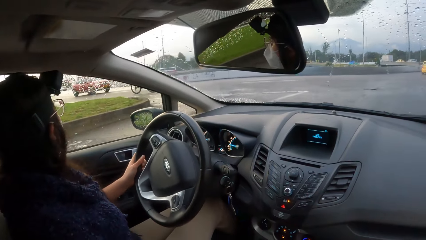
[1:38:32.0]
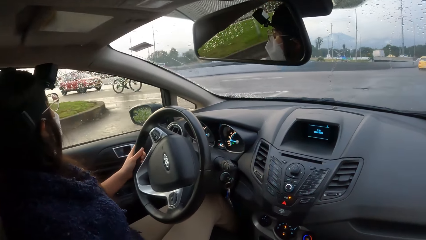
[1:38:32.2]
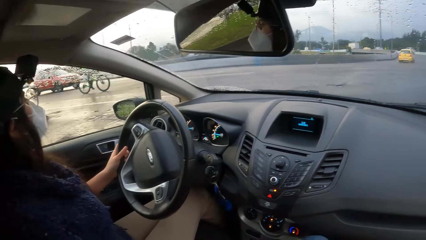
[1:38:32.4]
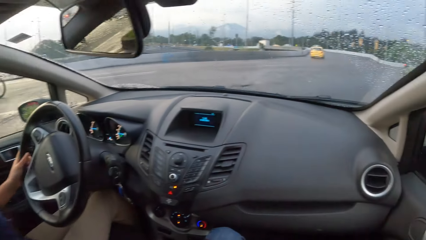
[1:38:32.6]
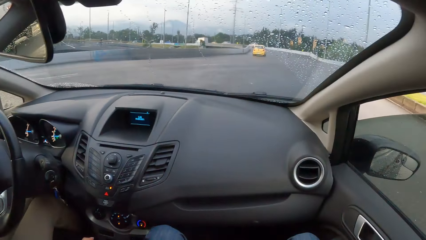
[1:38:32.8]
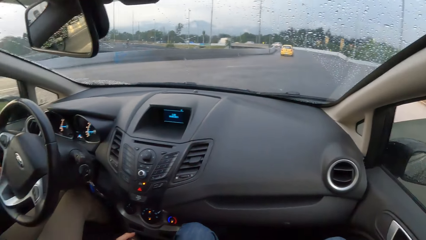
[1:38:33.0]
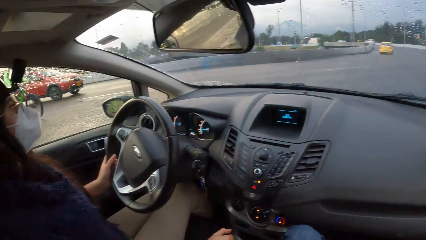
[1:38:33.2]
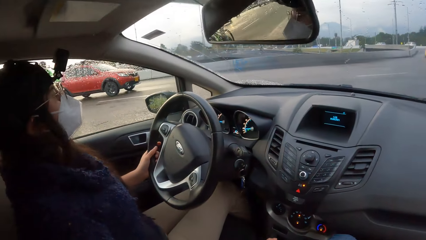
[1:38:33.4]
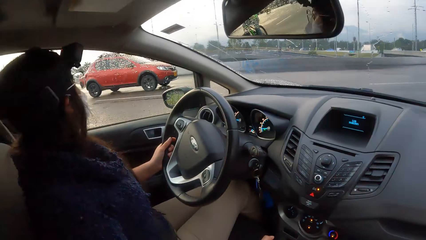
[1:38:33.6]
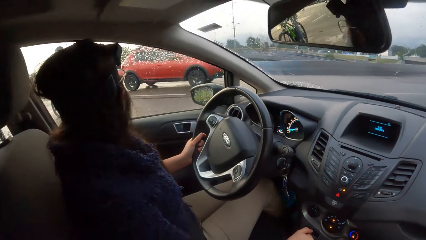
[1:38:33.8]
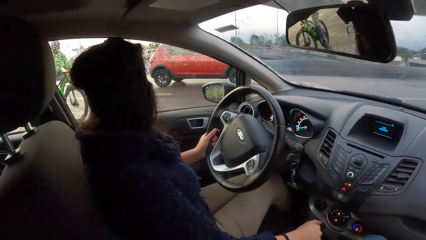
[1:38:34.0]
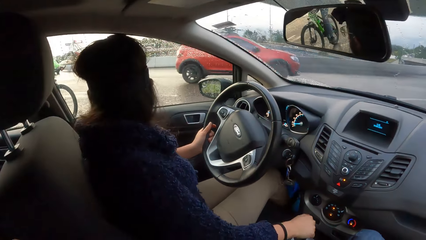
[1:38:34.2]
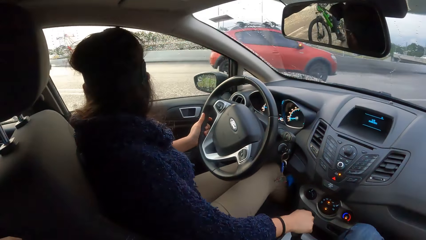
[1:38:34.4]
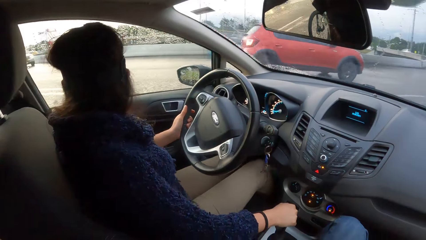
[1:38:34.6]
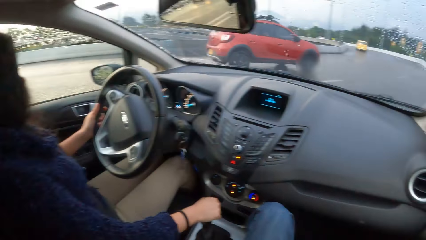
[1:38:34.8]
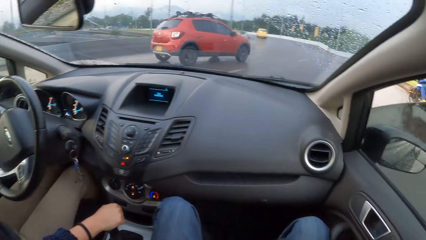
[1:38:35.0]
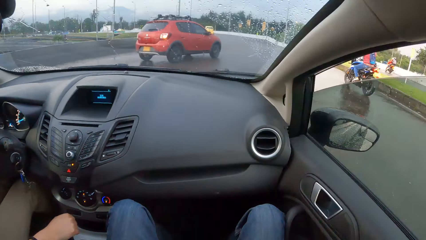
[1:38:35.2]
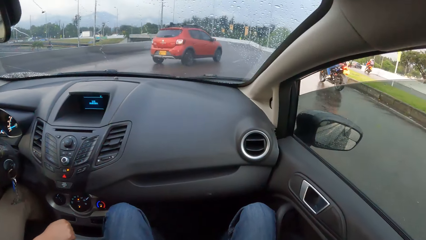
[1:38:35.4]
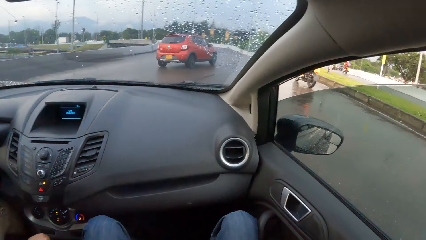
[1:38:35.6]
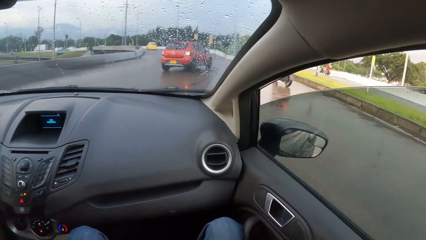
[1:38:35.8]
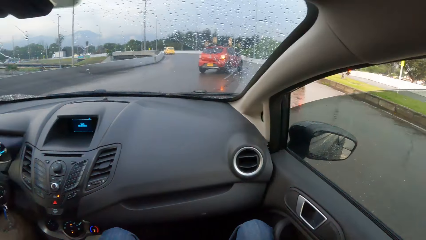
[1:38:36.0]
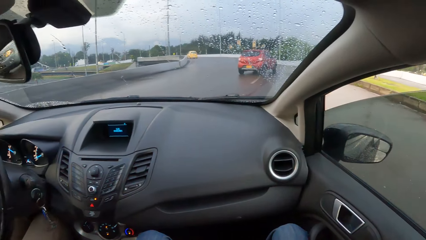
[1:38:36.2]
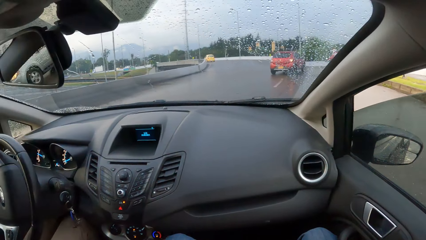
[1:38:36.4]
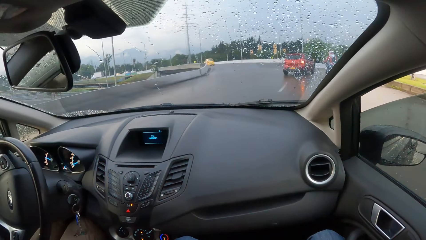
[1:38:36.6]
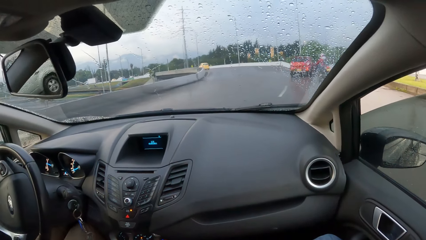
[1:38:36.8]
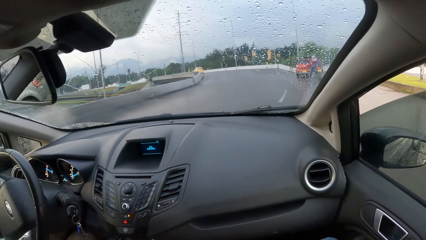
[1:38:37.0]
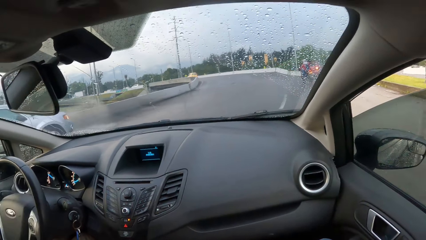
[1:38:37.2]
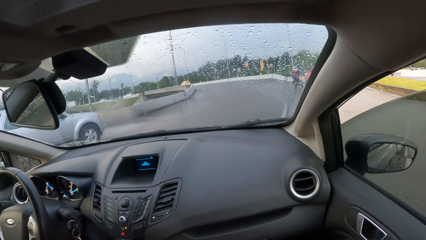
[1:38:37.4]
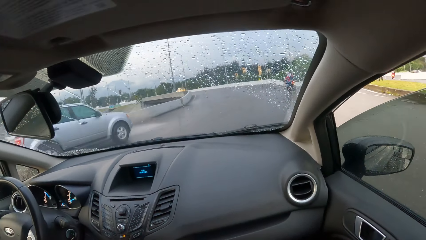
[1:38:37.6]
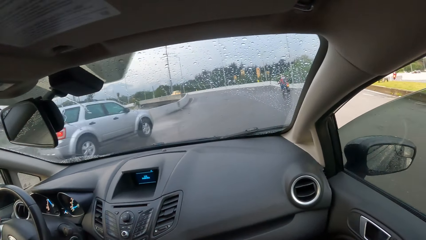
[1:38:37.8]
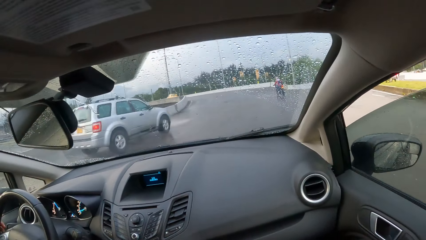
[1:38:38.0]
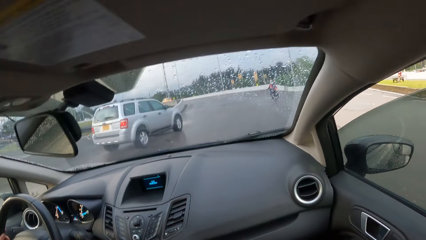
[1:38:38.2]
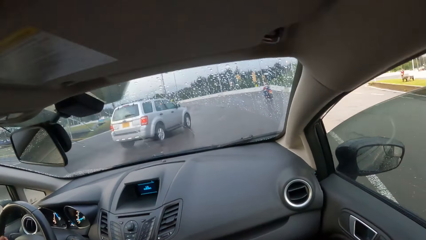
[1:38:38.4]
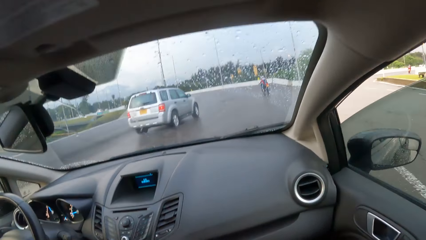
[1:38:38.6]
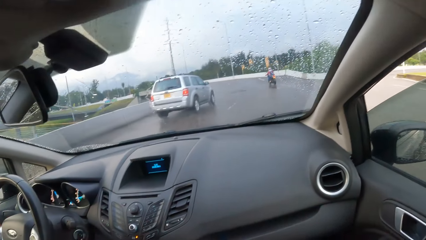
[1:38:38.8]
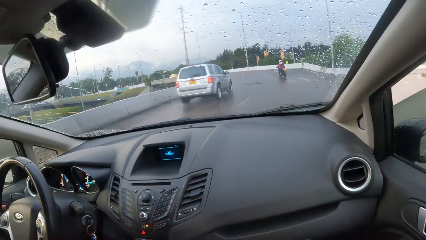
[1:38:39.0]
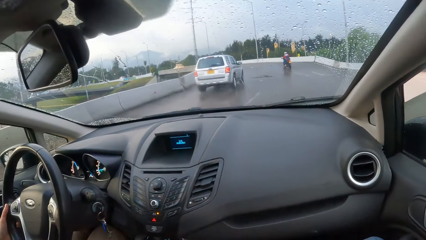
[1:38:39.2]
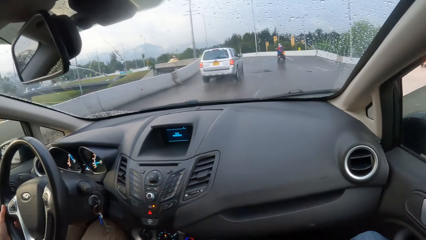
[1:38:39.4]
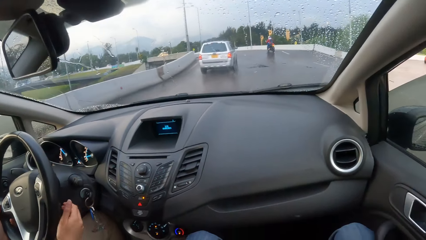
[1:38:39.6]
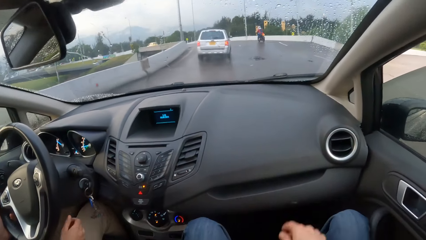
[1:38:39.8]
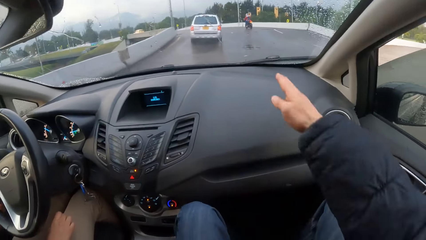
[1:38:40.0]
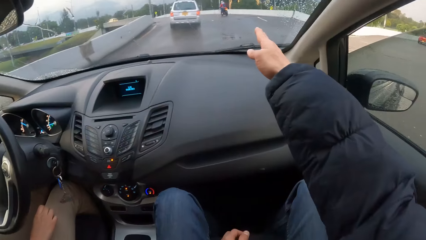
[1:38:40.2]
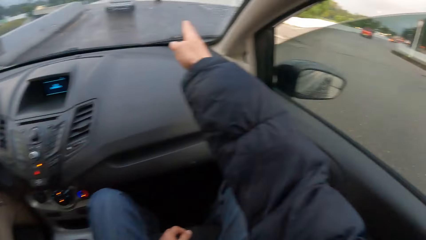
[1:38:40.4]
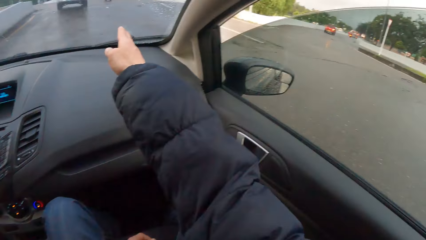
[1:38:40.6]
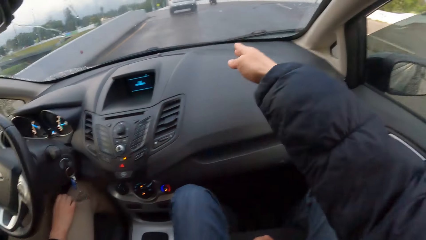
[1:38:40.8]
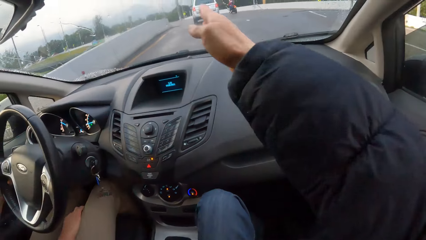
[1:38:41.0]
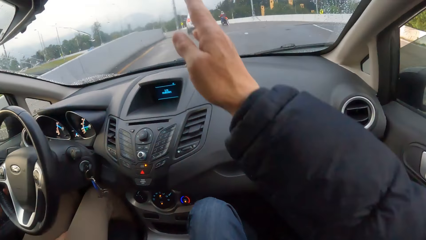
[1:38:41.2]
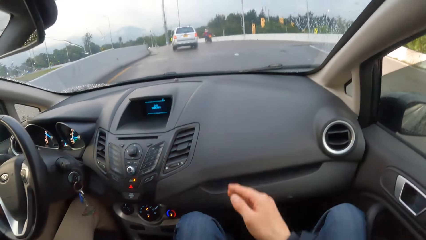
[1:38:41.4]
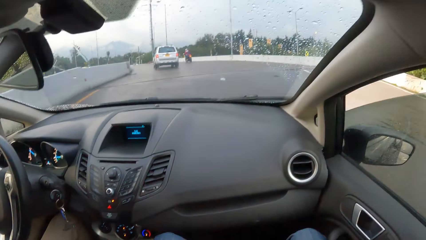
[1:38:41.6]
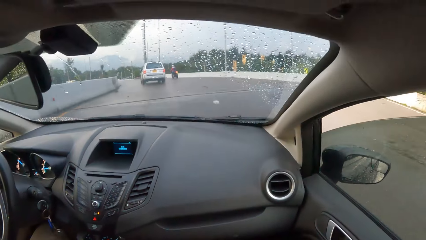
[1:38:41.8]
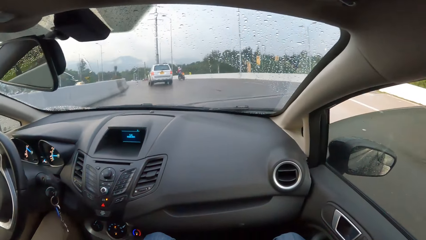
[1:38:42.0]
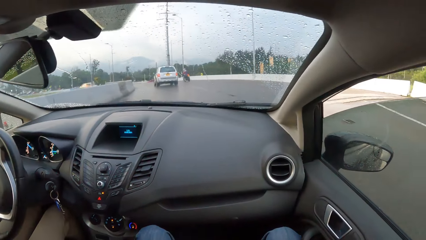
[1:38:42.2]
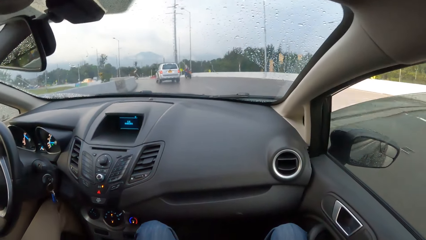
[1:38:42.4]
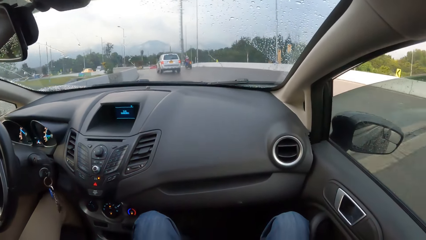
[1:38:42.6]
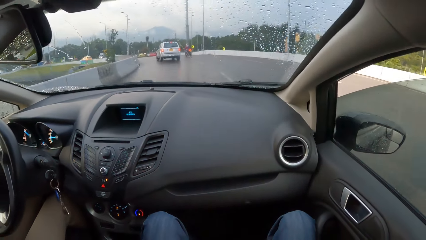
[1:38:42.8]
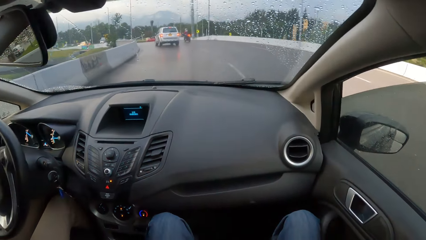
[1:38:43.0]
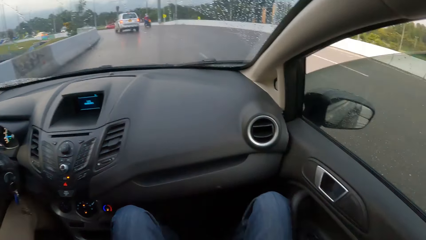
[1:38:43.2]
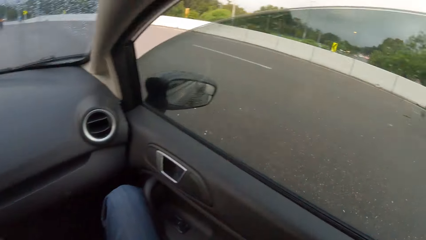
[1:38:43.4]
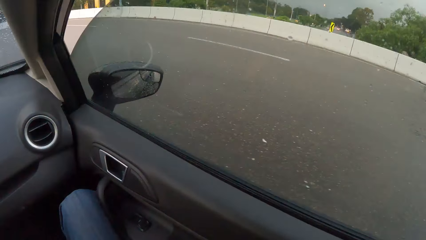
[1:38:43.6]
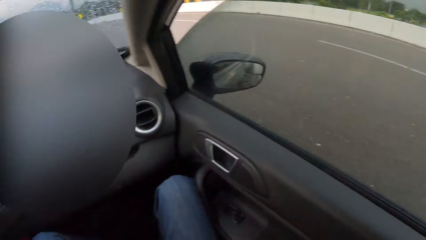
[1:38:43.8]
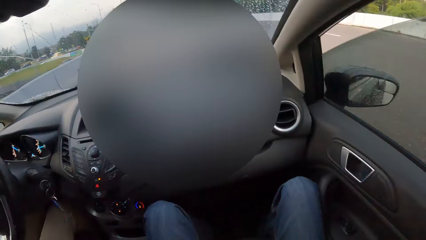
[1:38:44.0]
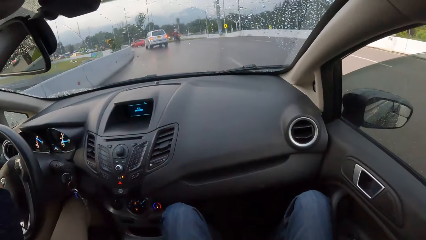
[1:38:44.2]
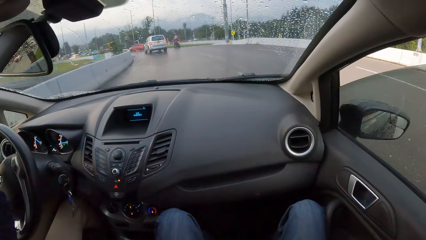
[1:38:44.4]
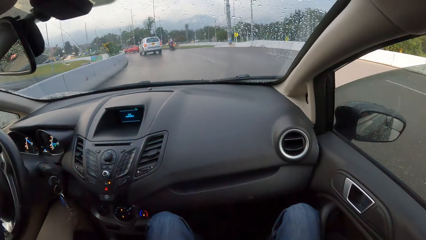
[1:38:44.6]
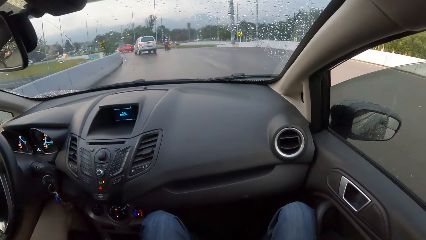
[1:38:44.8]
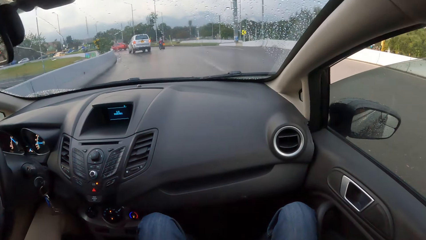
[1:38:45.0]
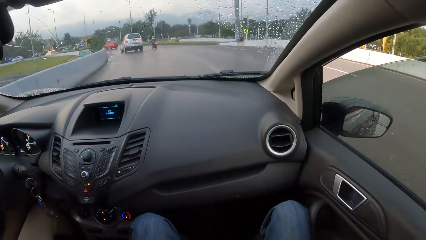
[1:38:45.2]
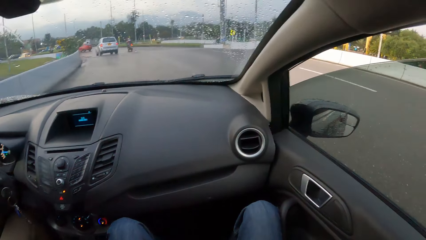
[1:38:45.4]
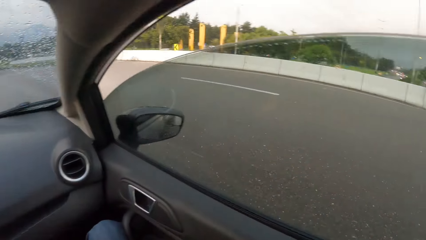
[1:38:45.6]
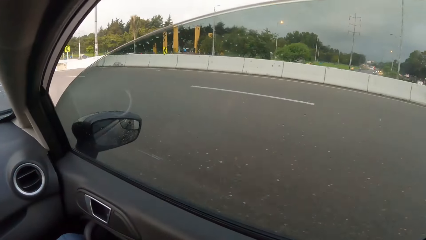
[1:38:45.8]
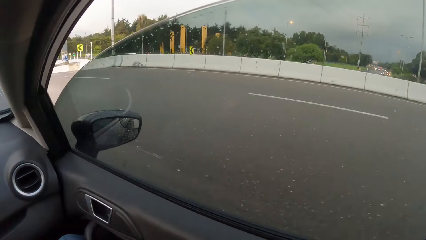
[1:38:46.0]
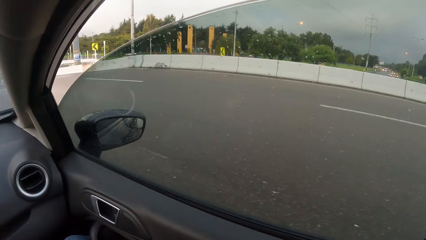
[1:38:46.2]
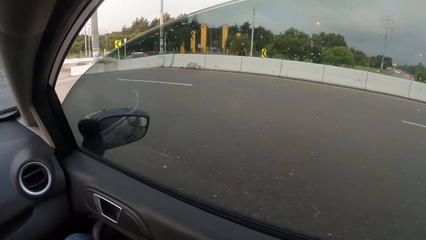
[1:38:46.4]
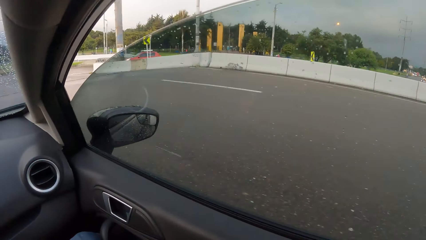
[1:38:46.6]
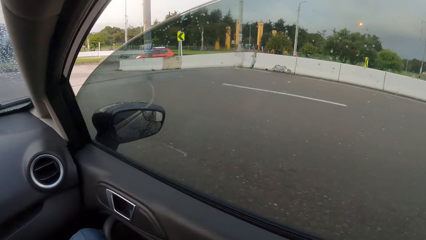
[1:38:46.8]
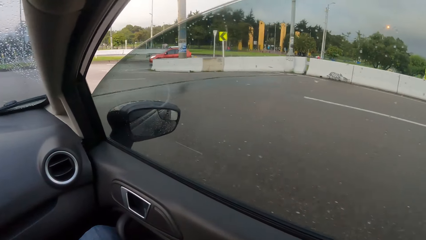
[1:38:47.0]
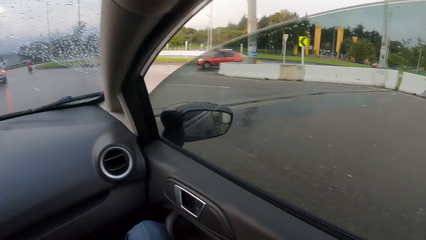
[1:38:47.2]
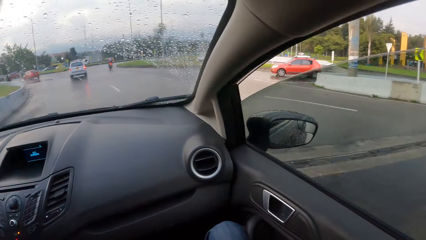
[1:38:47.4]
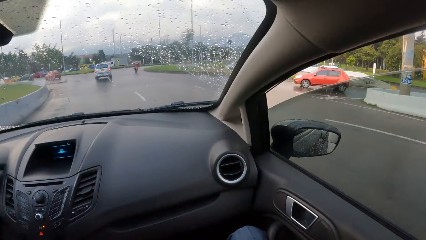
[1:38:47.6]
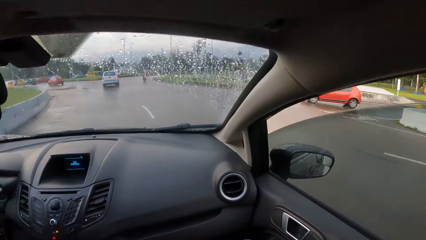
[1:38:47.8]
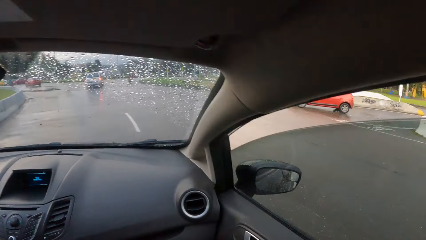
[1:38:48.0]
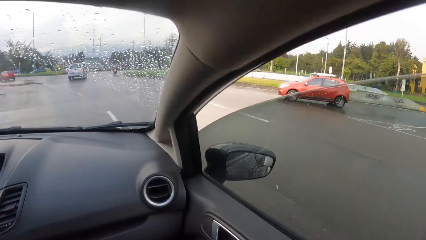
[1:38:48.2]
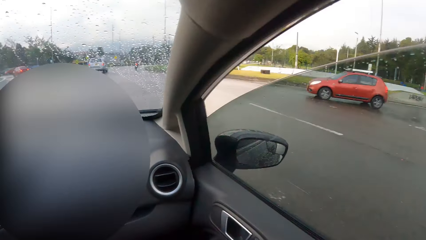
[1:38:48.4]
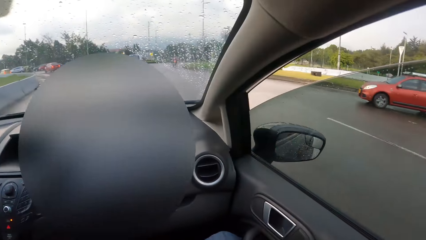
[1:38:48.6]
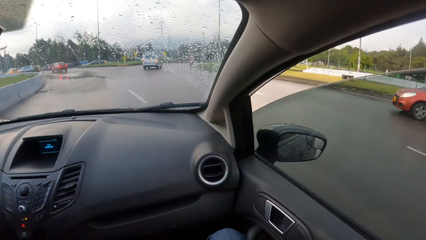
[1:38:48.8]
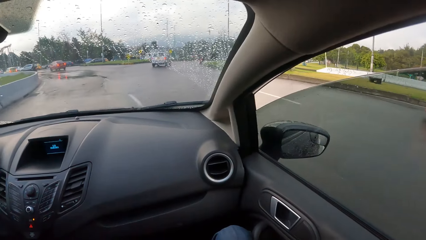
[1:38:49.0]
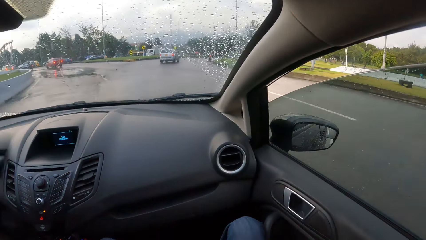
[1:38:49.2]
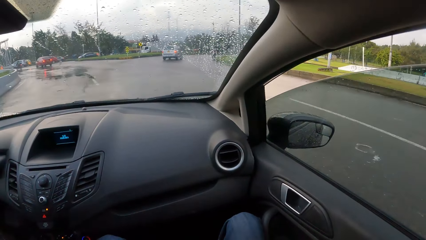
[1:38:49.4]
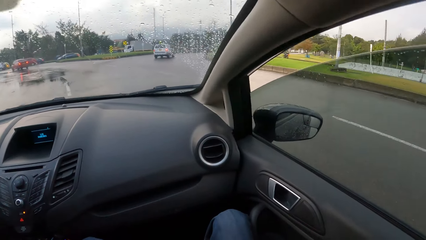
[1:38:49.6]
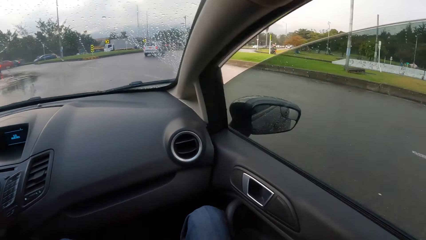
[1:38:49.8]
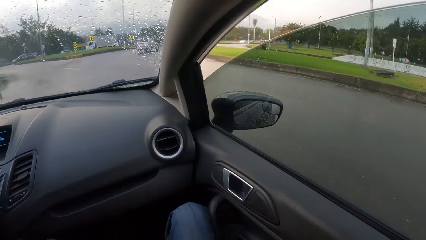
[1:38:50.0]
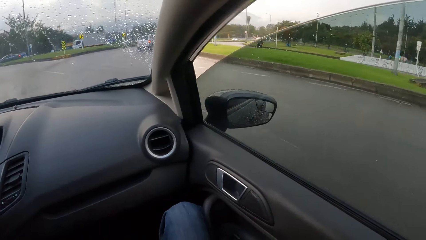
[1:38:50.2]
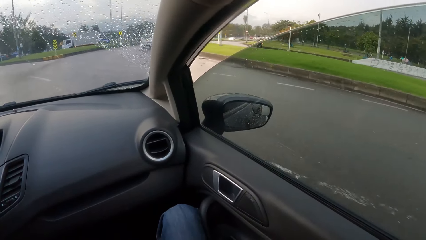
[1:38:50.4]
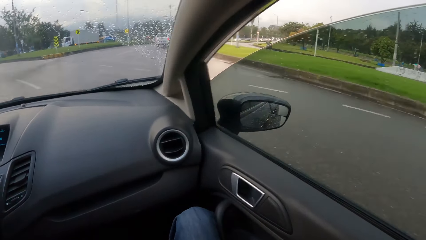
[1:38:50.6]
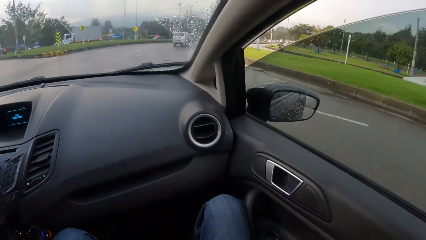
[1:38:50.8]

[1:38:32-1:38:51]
A red car drives past the camera wearer. A rider rides a motorcycle past the camera wearer. A white car drives past the camera wearer. The camera wearer points to the rider with his right hand. He converses with a woman. He looks outside.
